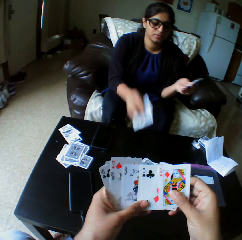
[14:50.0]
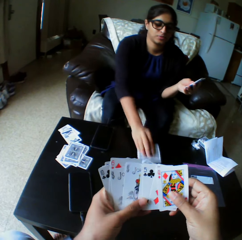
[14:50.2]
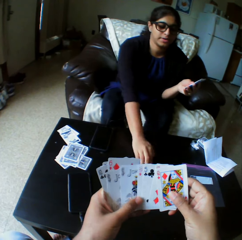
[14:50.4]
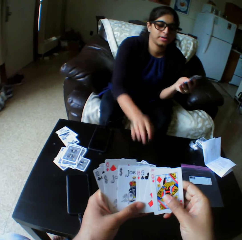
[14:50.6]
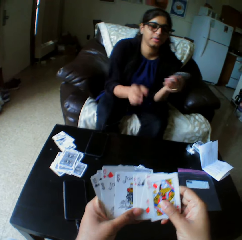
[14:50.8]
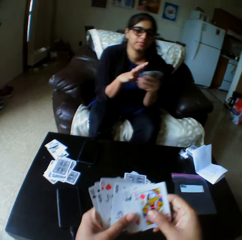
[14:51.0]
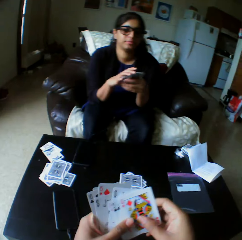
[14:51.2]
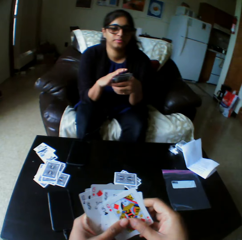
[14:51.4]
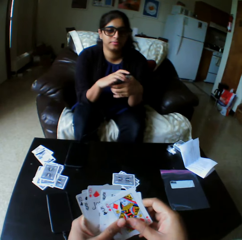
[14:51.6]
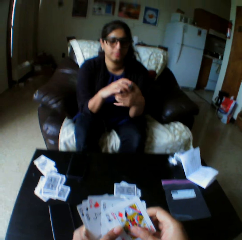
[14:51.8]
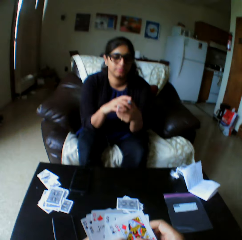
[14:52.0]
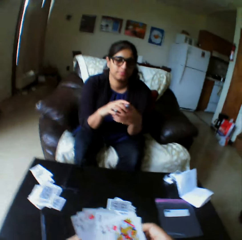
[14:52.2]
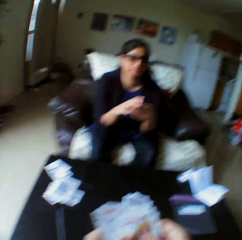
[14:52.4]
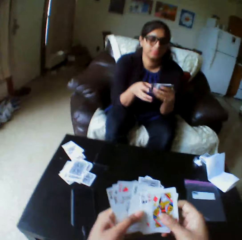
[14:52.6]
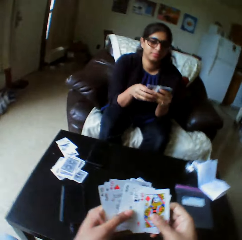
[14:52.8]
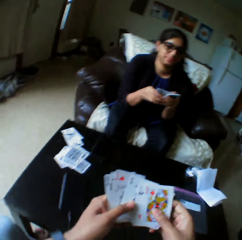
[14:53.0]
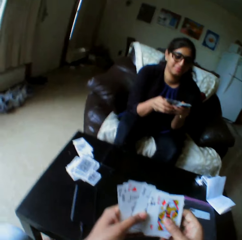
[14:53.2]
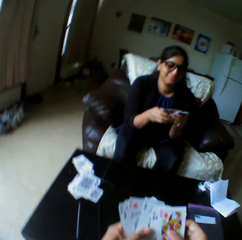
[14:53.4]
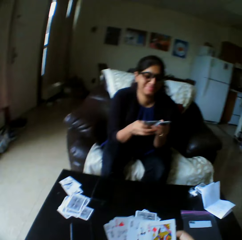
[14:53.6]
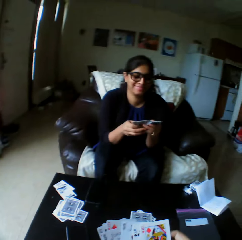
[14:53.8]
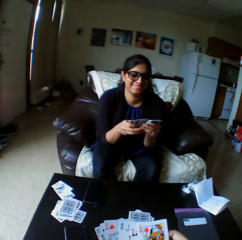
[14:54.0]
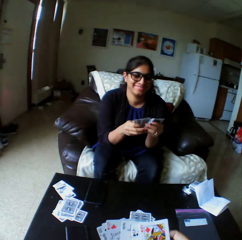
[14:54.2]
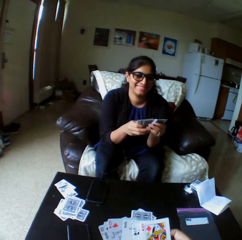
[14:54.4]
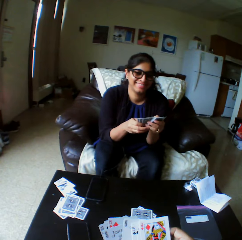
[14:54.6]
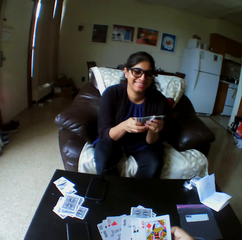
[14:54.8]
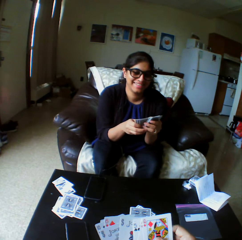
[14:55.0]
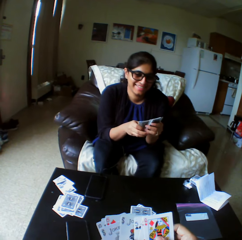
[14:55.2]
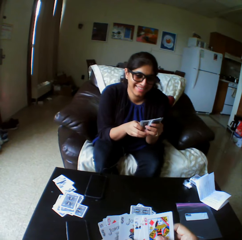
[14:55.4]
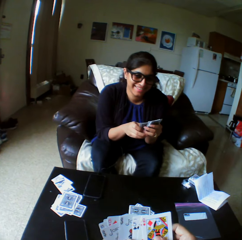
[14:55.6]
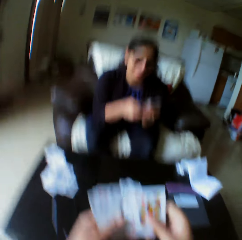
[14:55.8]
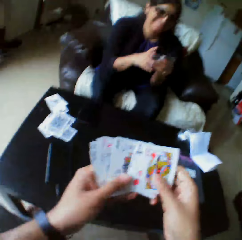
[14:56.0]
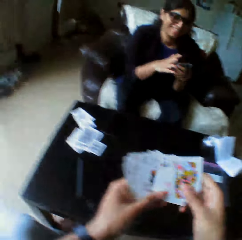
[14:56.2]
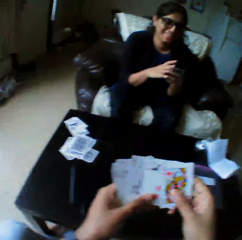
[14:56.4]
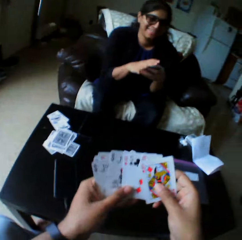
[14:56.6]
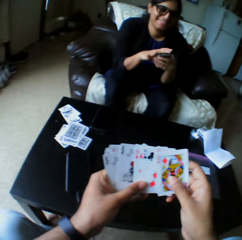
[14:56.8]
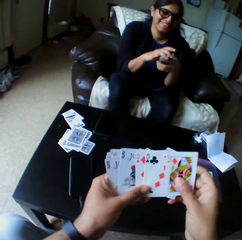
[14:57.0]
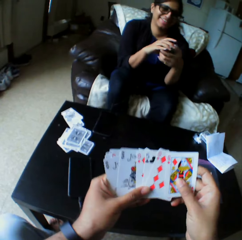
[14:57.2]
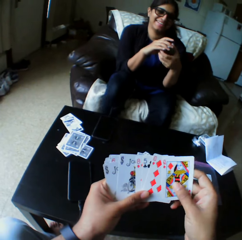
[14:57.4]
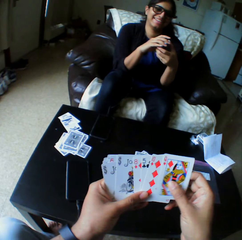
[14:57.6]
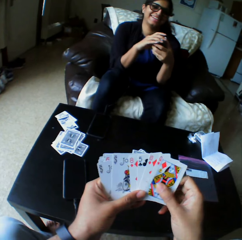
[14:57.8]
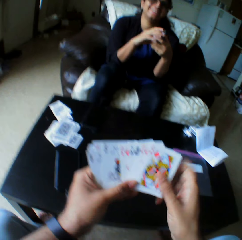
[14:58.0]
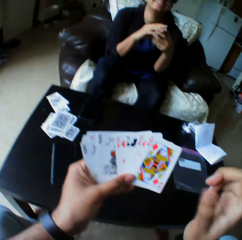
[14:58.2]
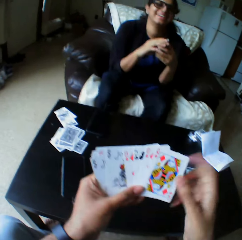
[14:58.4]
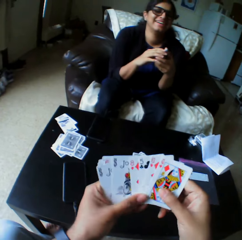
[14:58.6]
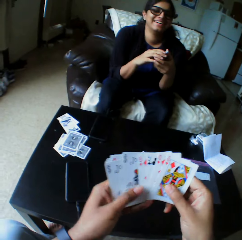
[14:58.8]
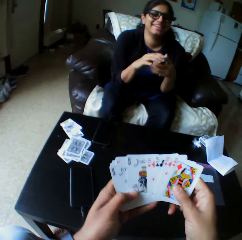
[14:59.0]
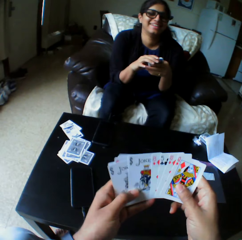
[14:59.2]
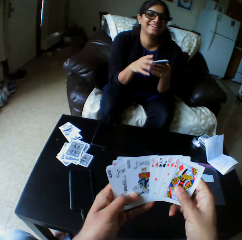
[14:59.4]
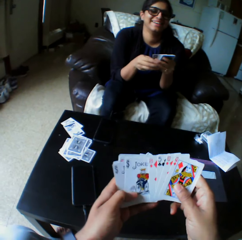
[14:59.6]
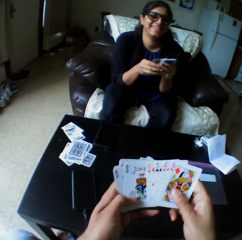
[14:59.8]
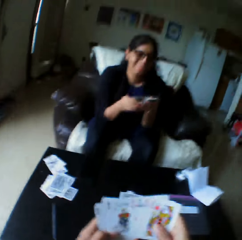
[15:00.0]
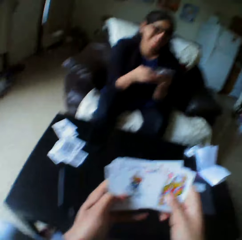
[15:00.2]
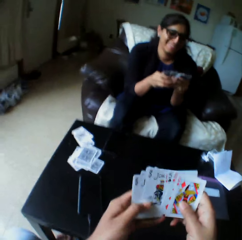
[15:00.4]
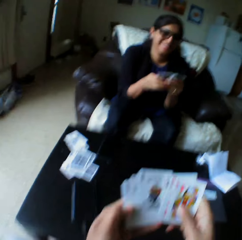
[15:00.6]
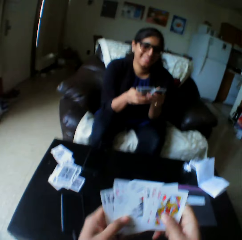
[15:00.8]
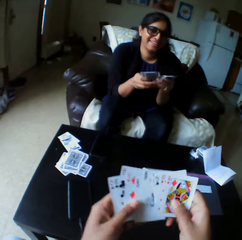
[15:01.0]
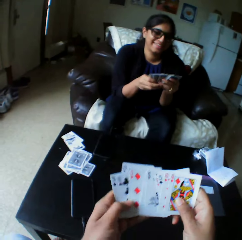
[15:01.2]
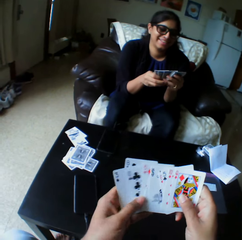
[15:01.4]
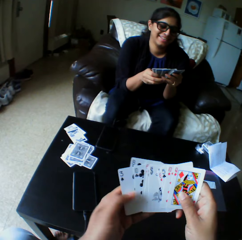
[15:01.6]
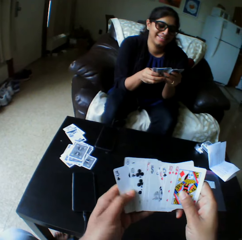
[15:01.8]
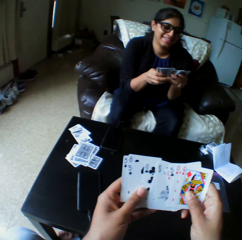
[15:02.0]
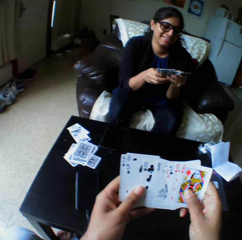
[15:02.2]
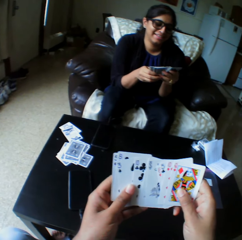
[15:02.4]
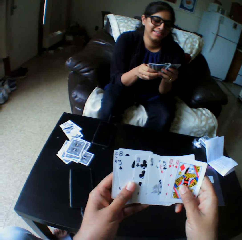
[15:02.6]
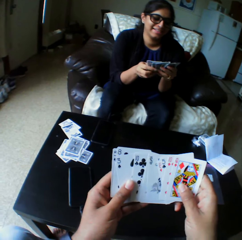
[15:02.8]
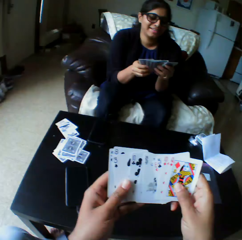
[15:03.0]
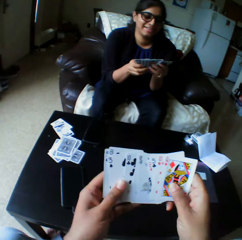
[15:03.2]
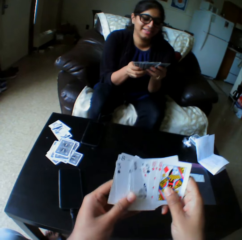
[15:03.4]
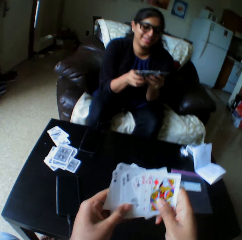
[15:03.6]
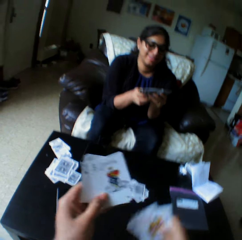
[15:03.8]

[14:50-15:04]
The woman drops a card on the table with her right hand. She drops a card on the table with her right hand again. The camera wearer looks at the play cards. They arrange the play card.

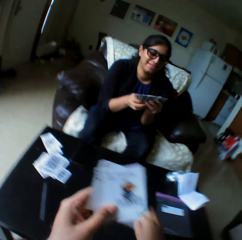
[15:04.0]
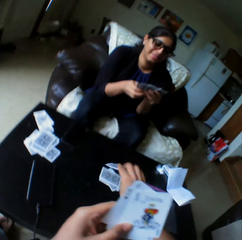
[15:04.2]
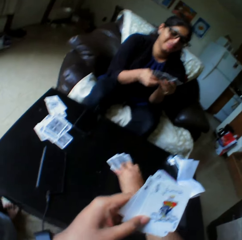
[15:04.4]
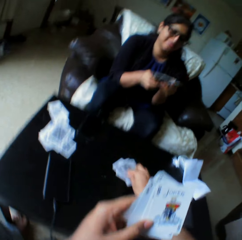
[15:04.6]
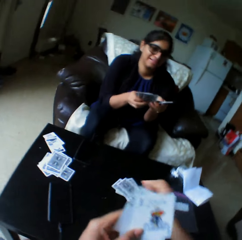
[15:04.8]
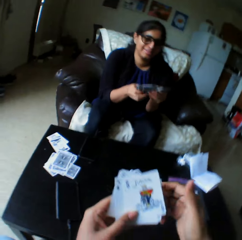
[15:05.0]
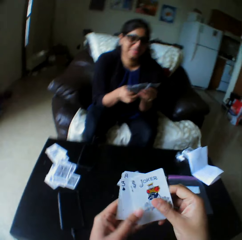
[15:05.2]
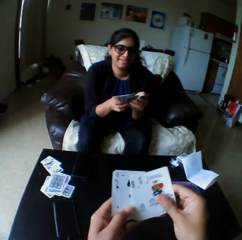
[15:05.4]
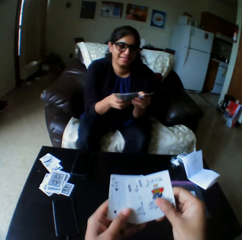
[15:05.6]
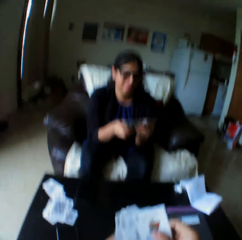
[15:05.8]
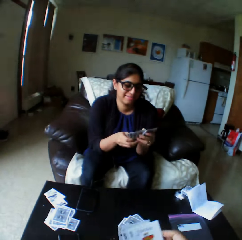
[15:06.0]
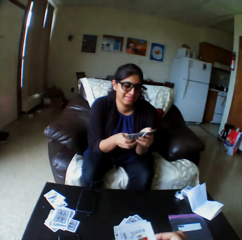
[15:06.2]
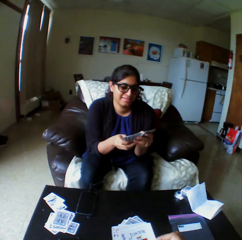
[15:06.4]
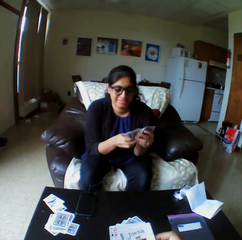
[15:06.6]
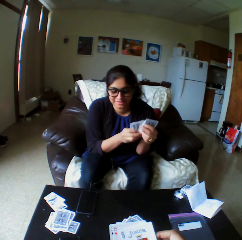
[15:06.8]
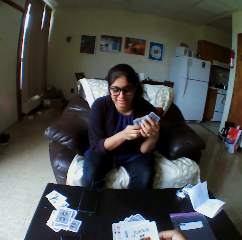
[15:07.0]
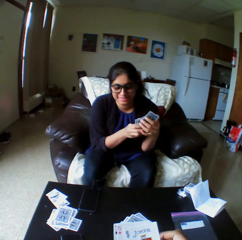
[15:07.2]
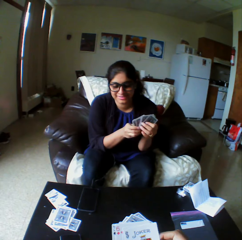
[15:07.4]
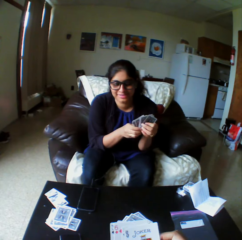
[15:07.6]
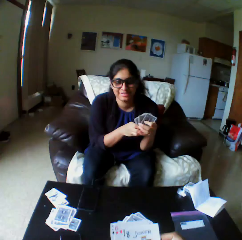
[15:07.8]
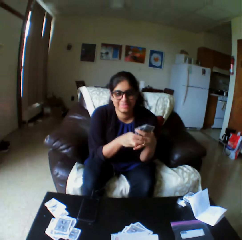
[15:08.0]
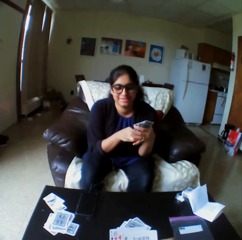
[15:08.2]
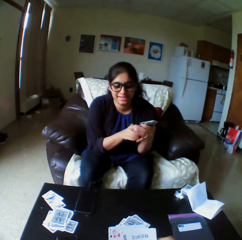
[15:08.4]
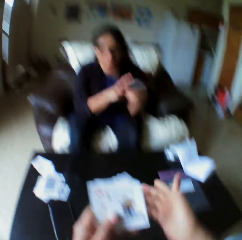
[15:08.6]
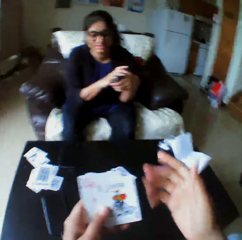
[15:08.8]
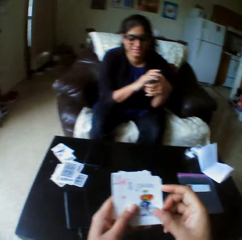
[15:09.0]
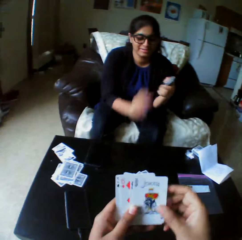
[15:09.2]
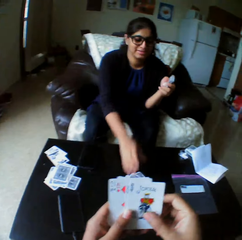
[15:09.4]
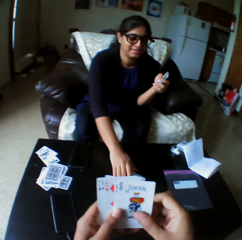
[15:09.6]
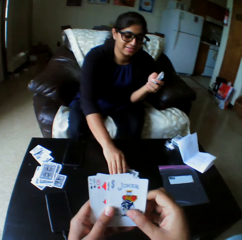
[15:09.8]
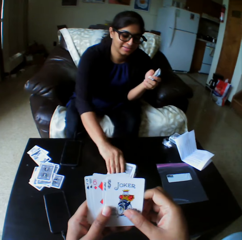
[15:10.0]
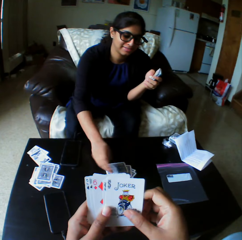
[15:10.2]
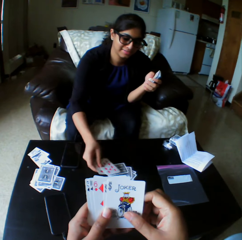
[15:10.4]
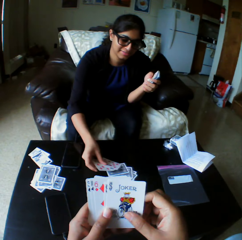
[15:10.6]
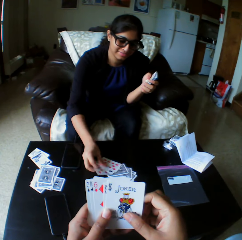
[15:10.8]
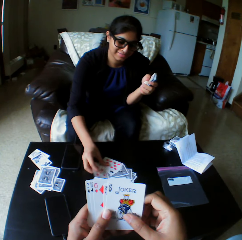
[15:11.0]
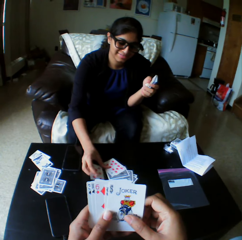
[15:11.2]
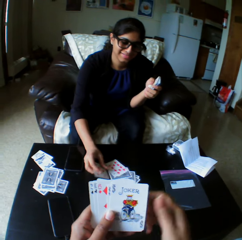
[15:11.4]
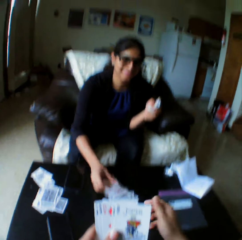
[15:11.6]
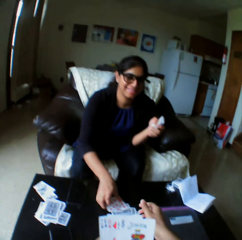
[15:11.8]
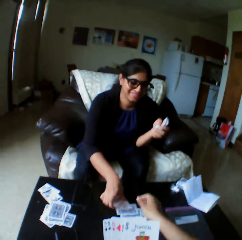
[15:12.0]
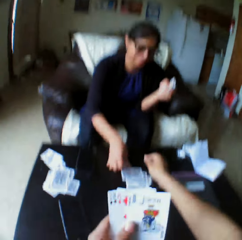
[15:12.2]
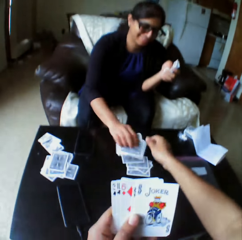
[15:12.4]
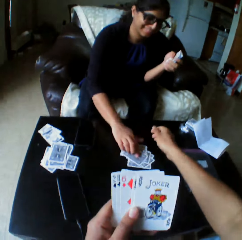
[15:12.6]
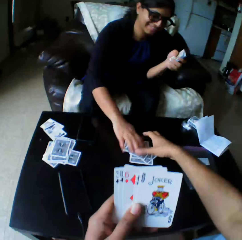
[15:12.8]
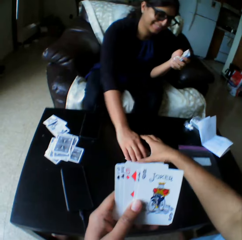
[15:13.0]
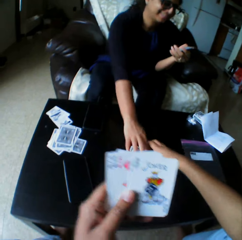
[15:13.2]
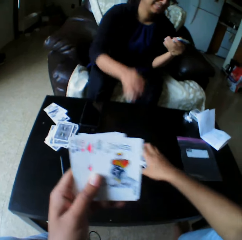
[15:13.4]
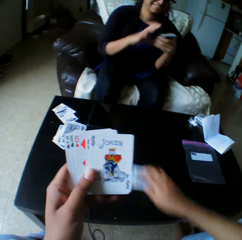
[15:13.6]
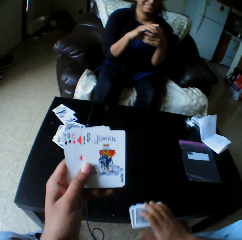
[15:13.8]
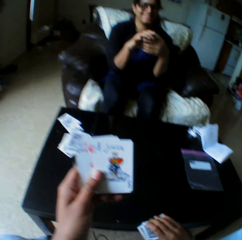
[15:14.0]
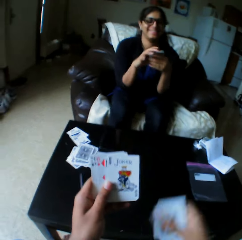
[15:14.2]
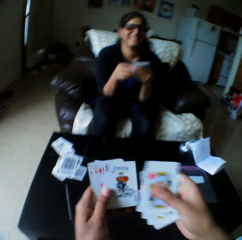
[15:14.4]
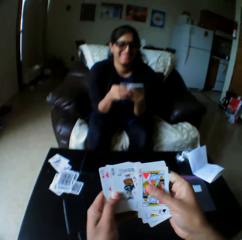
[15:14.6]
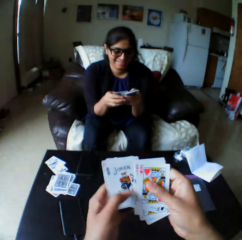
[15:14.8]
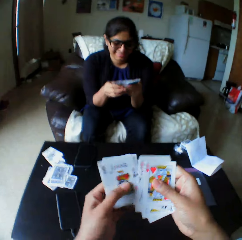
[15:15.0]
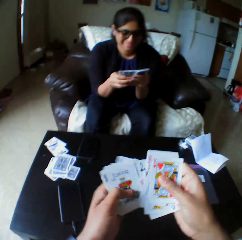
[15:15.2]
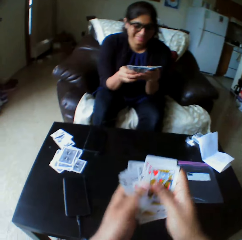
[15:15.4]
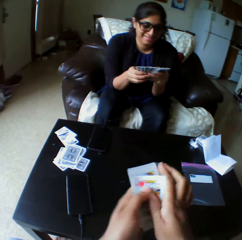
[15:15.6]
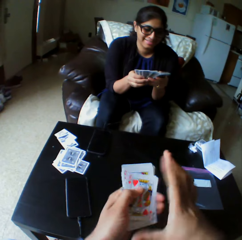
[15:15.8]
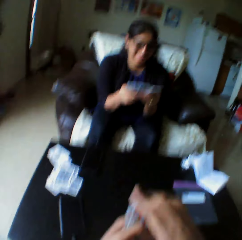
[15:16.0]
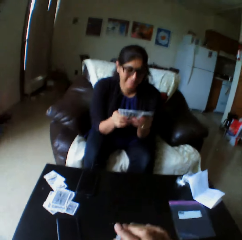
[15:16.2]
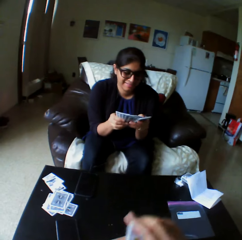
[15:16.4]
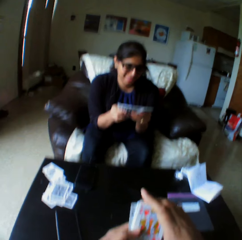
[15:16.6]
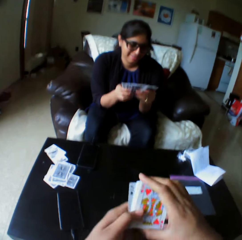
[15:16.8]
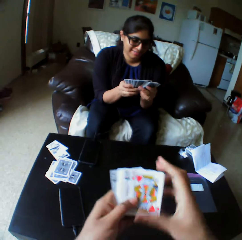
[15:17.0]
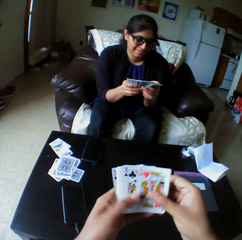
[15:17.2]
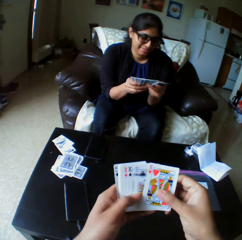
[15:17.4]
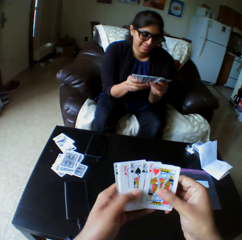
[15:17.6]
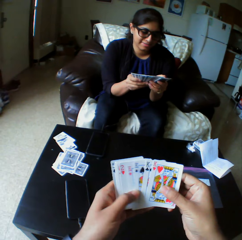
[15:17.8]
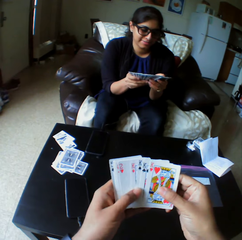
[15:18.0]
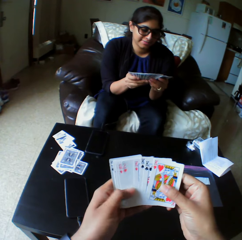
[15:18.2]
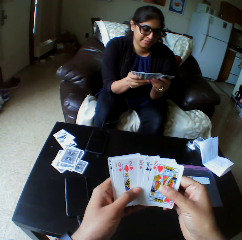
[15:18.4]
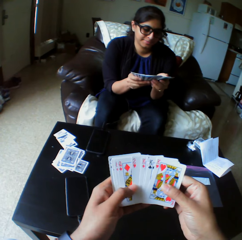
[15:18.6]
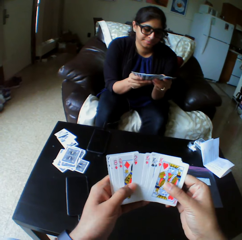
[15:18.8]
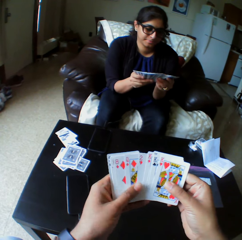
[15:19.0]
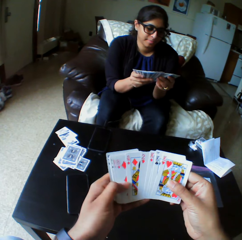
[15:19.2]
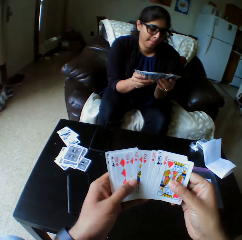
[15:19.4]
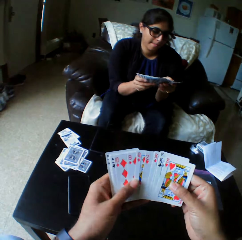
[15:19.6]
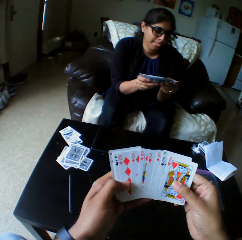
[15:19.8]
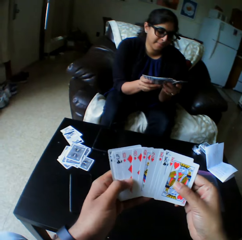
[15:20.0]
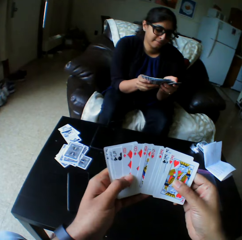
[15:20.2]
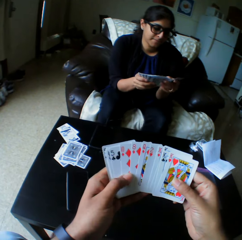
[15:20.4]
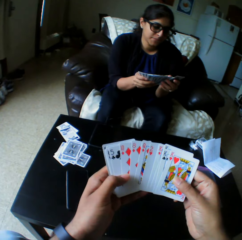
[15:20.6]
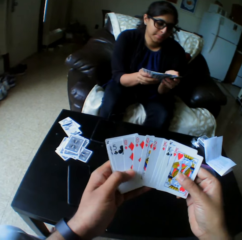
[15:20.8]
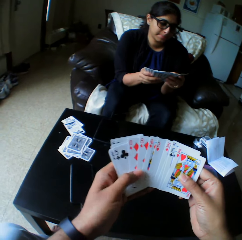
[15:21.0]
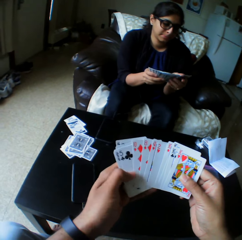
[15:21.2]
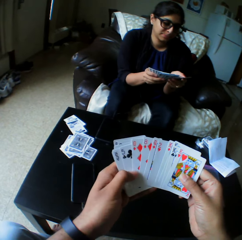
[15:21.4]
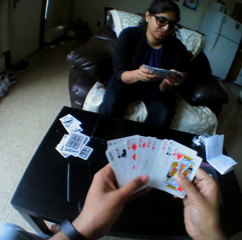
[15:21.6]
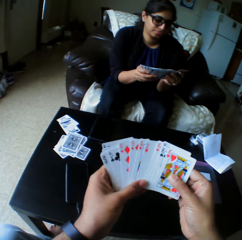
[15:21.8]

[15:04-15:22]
The camera wearer drops a card on the table with the right hand. They shuffle the cards with both hands. They arrange the play card. The woman looks at the play cards and takes the play cards. The camera wearer laughs. They collect the cards from the woman with the right hand. They shuffle the cards with both hands. They arrange the play cards. The woman arranges the play cards.
